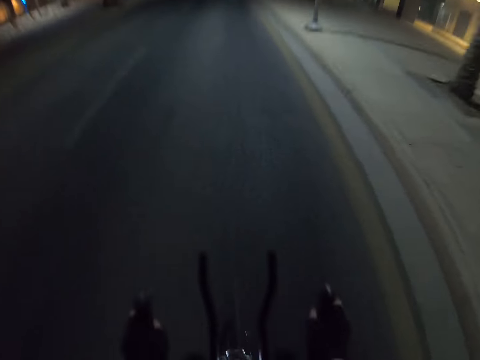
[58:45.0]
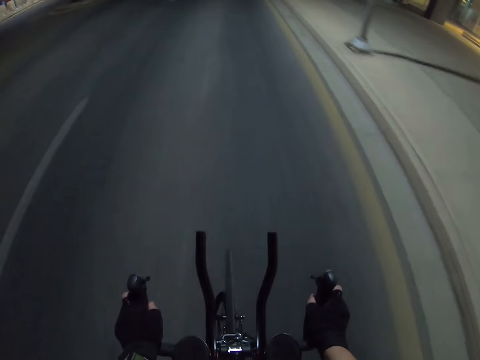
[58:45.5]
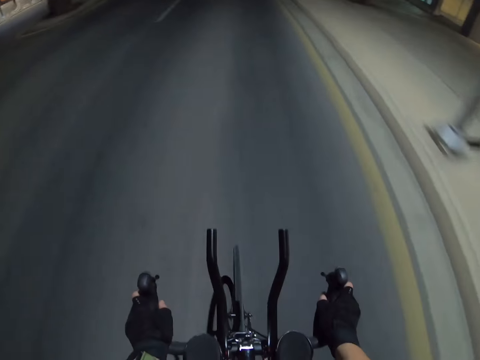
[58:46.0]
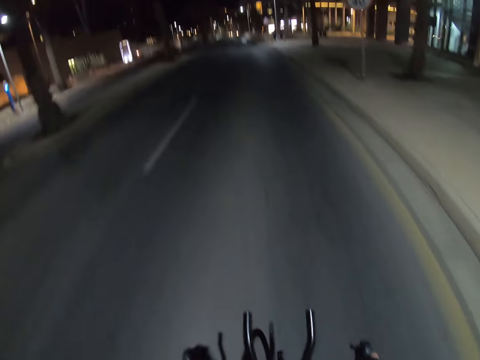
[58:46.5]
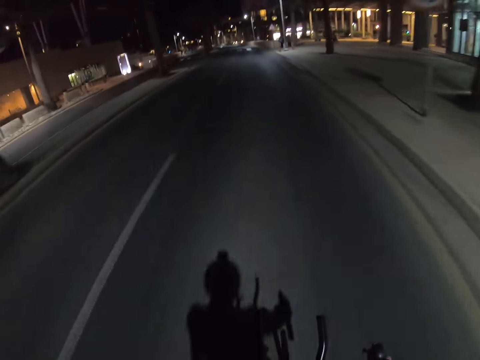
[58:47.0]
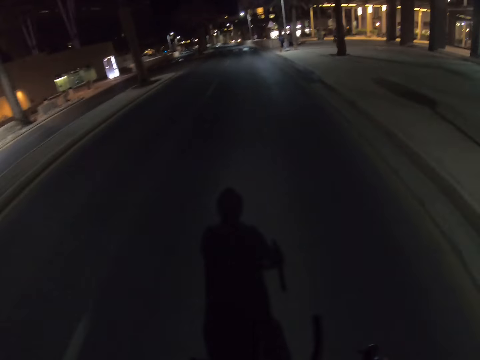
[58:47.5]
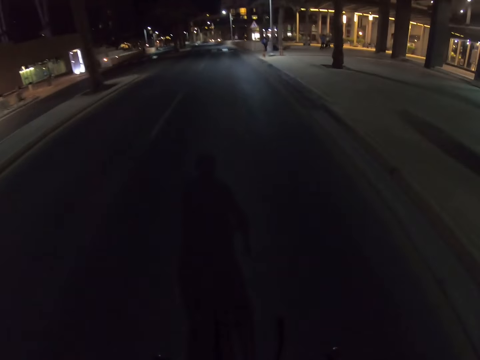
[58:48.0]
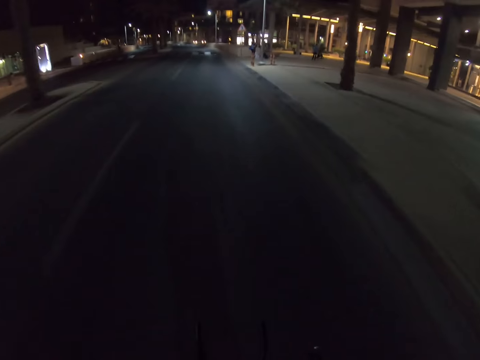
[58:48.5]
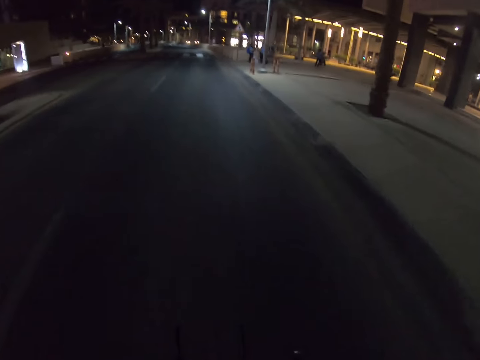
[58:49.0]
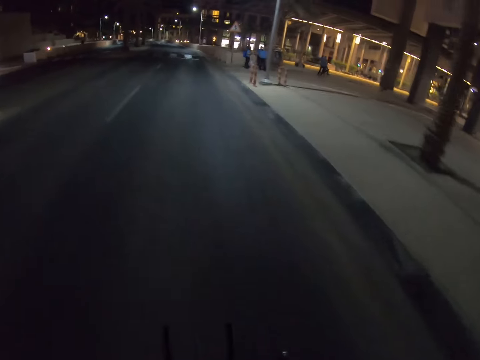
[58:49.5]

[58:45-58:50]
The camera wearer looks ahead.

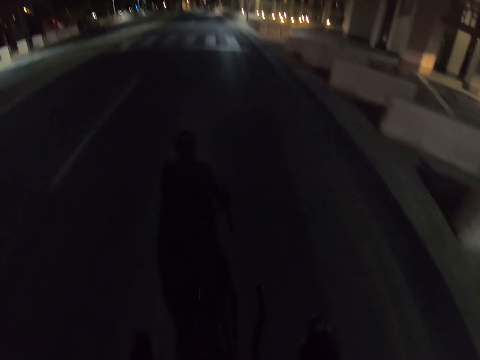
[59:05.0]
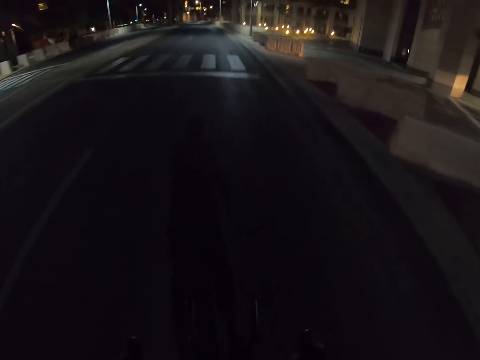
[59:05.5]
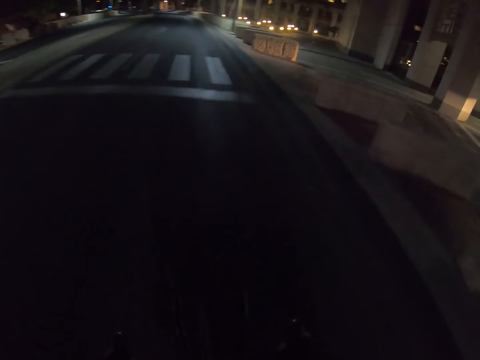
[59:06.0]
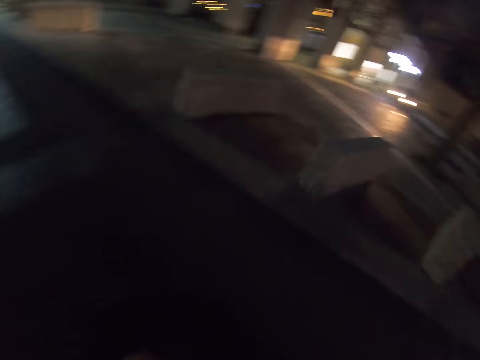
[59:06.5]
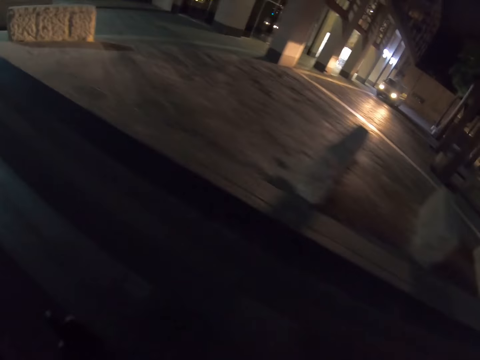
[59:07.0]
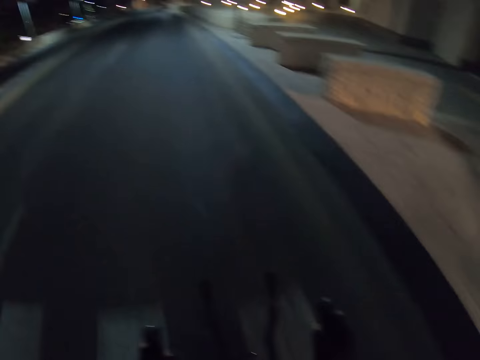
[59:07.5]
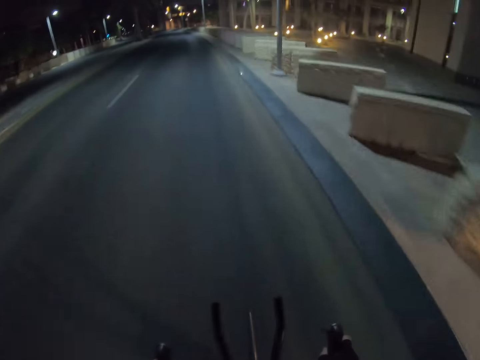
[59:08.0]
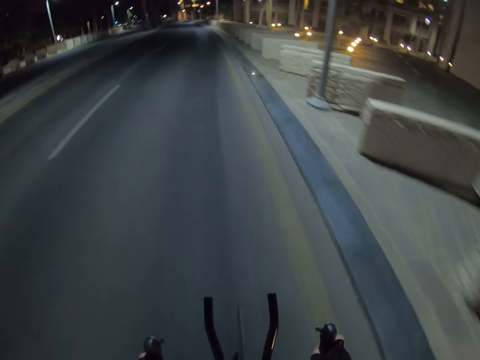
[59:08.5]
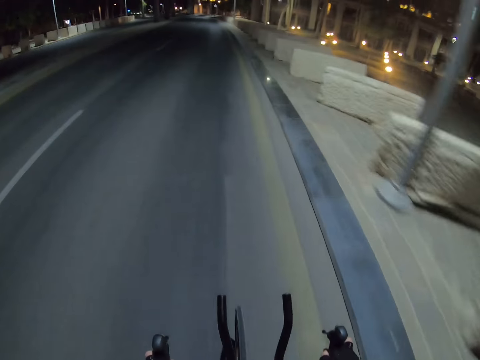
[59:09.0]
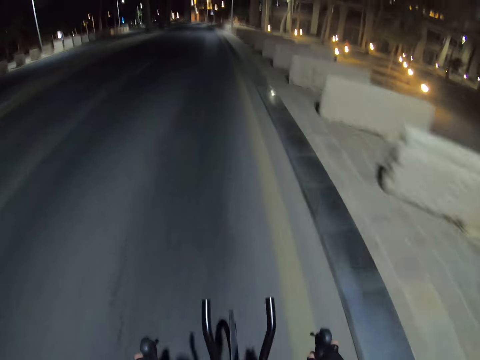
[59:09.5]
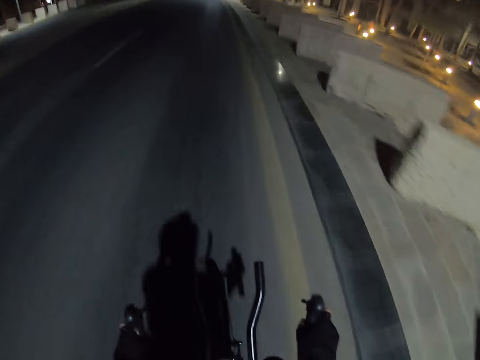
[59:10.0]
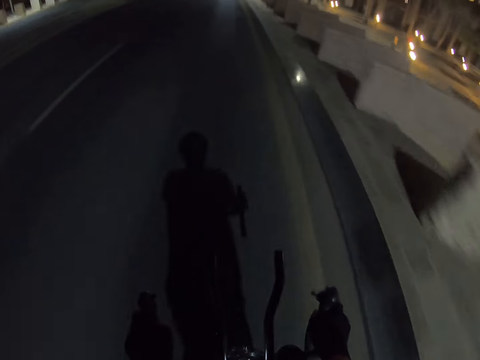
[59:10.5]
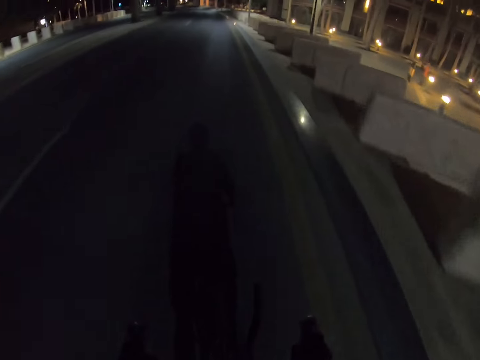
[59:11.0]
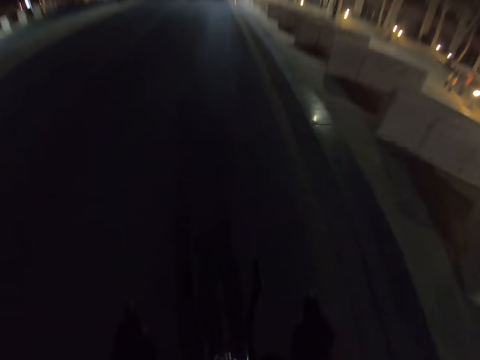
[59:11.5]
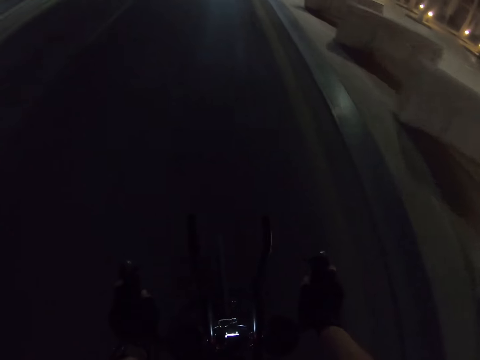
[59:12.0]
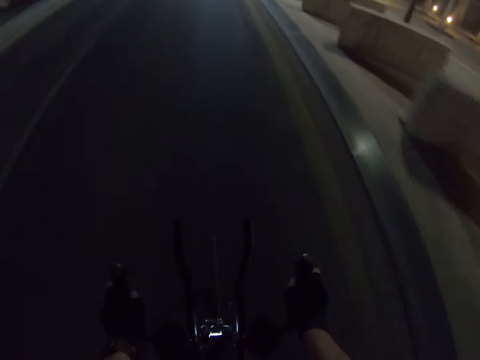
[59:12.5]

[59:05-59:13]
The camera wearer looks around. They cycle on the road.

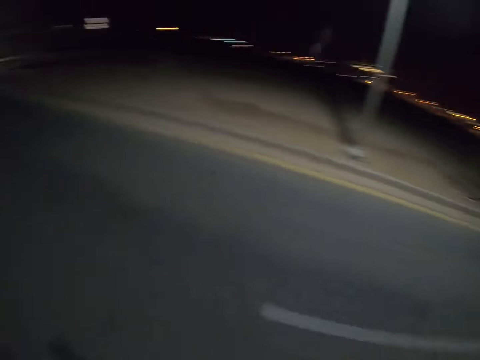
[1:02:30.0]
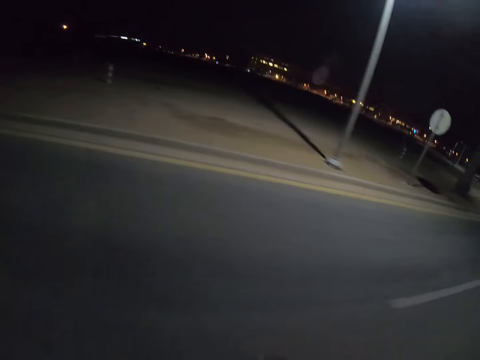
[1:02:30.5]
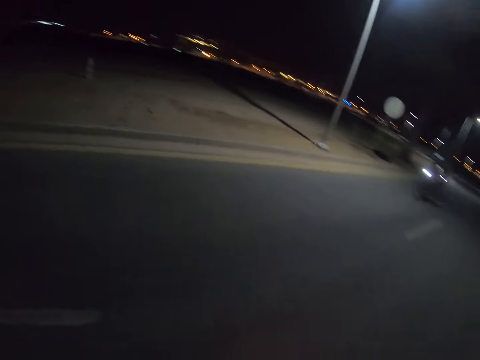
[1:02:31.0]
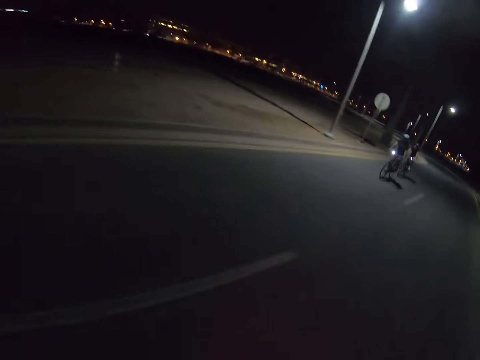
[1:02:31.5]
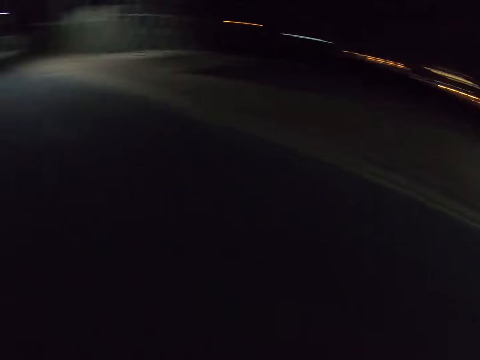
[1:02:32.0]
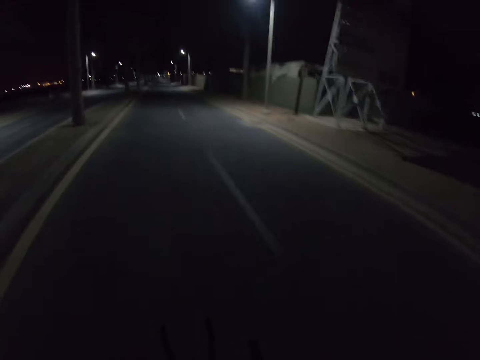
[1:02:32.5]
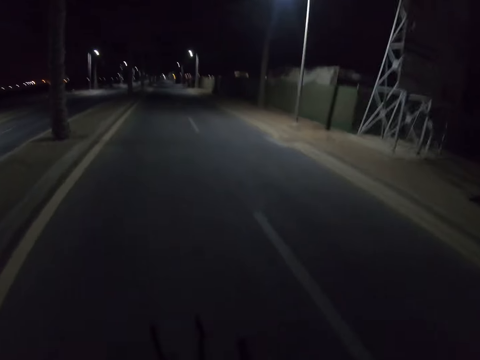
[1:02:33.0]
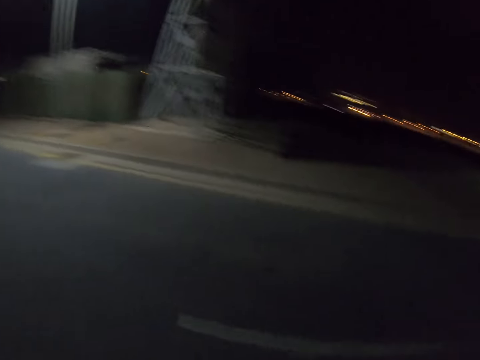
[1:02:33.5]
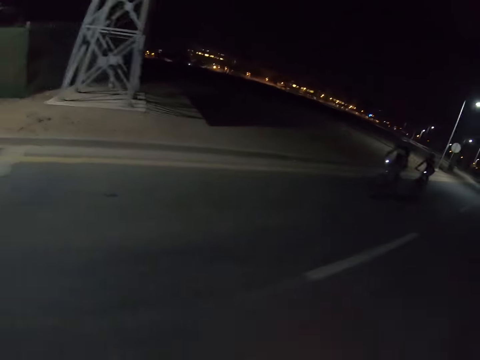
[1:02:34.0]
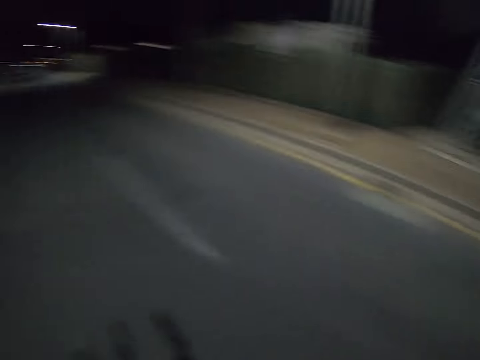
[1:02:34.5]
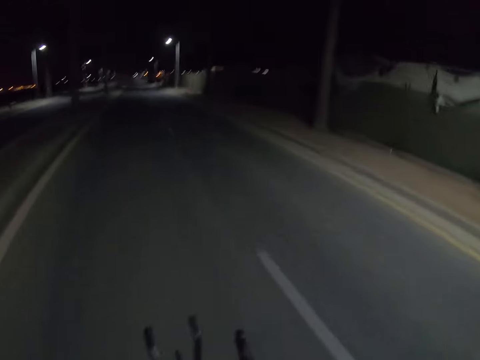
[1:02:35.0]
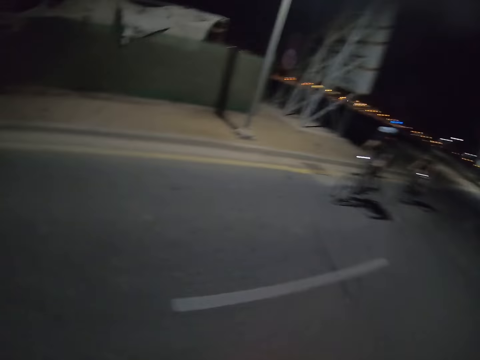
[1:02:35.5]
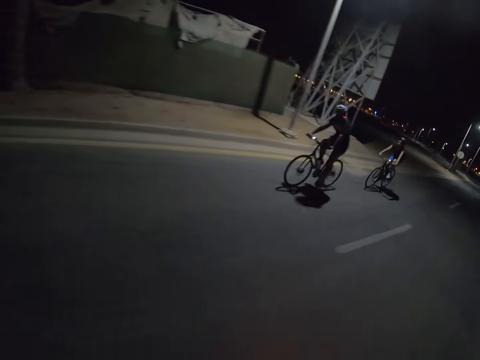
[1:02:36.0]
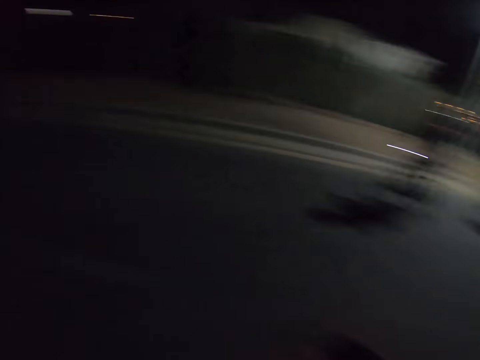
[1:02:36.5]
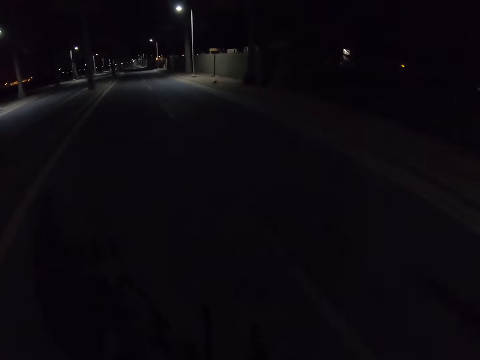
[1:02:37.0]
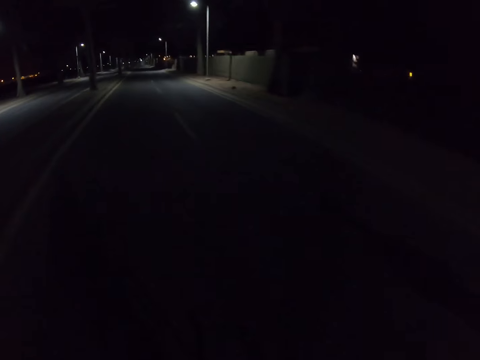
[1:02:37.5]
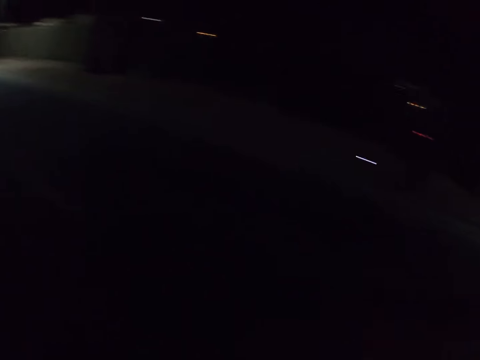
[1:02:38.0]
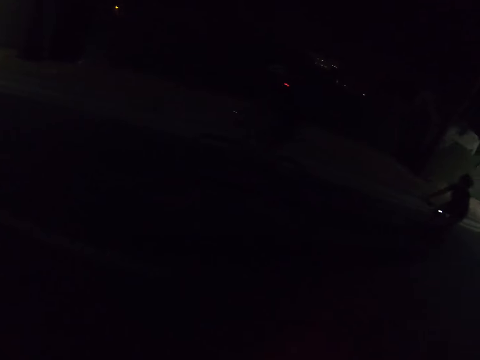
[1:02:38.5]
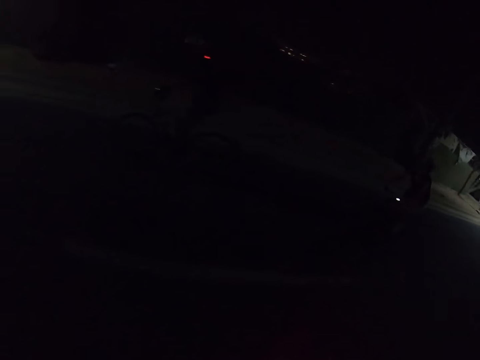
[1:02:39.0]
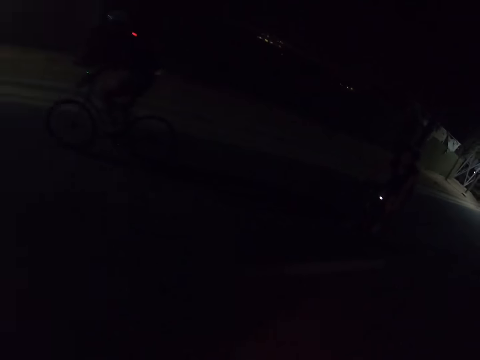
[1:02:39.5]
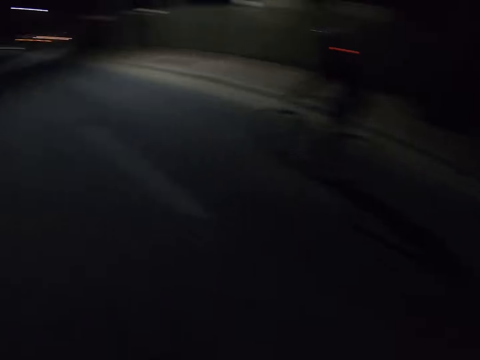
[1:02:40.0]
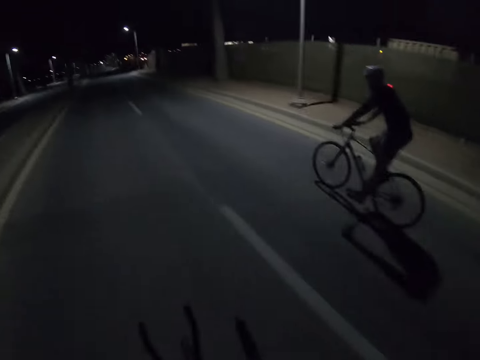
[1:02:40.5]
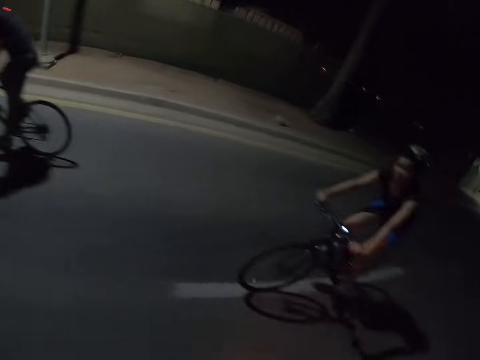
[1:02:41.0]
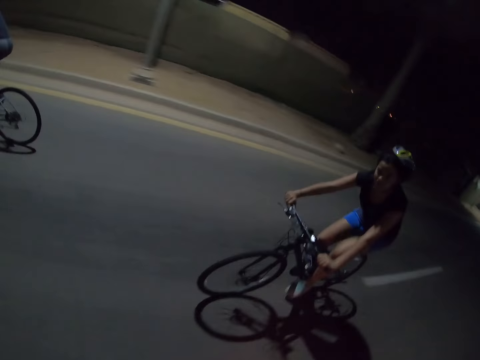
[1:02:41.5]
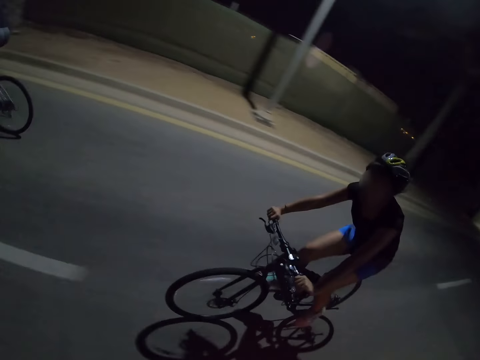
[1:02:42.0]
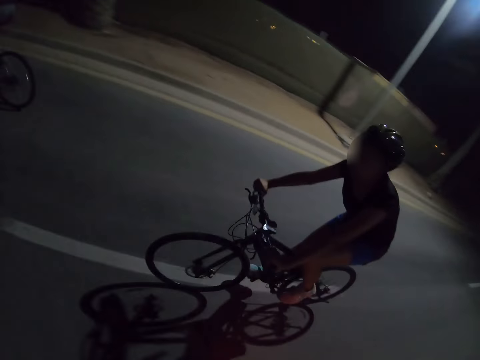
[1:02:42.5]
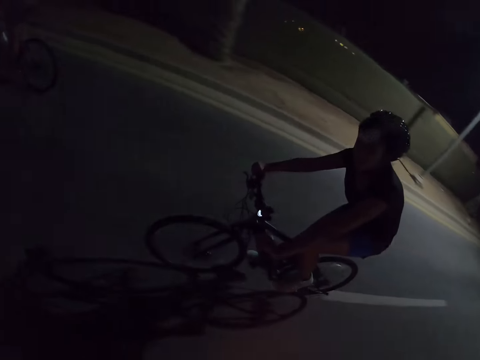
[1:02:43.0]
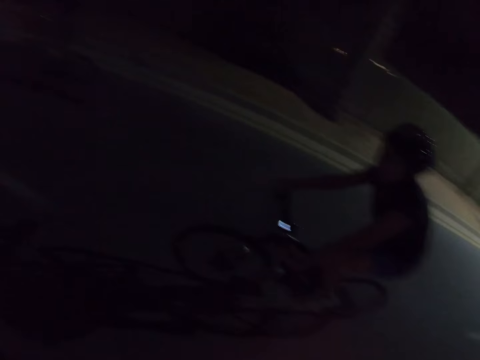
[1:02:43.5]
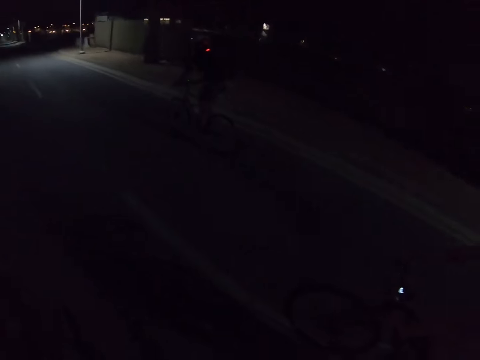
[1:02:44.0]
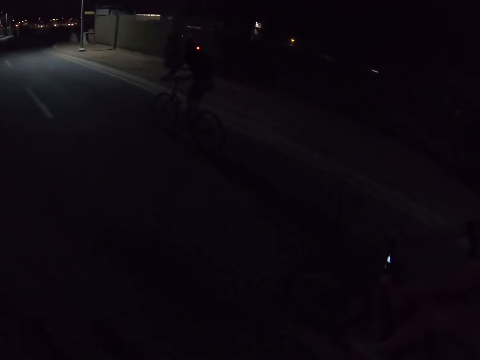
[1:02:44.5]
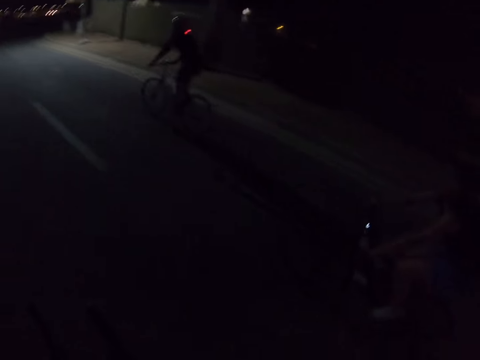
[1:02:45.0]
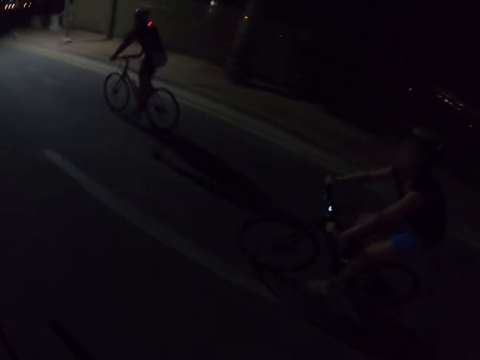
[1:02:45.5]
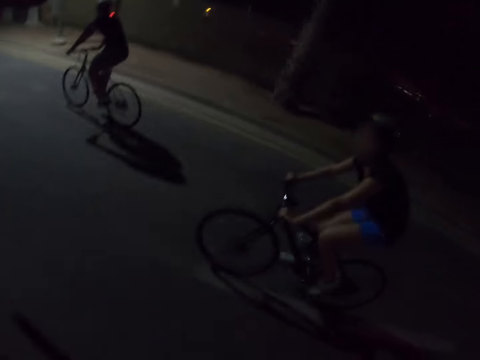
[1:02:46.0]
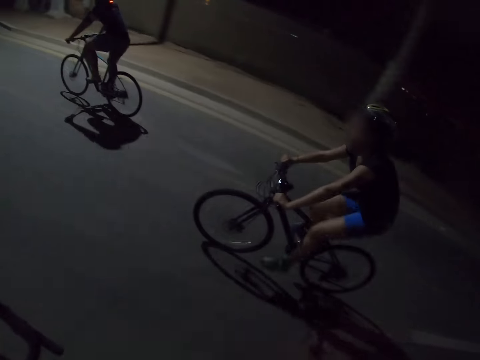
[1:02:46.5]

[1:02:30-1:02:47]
A person rides a bicycle. Another person rides a bicycle.
